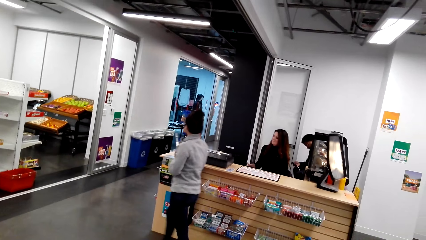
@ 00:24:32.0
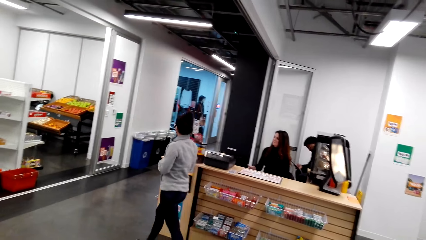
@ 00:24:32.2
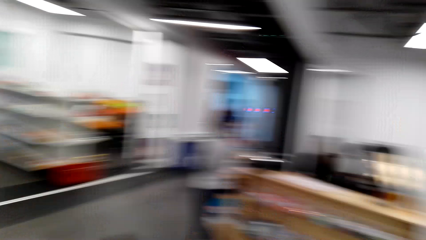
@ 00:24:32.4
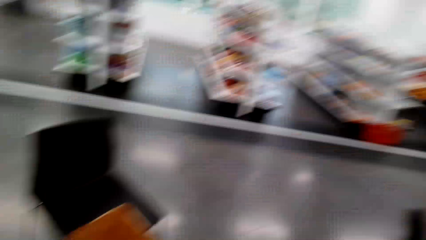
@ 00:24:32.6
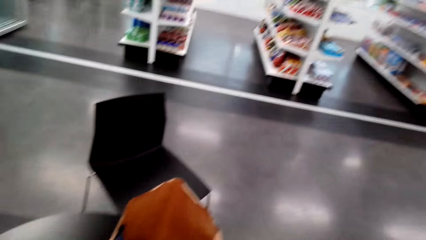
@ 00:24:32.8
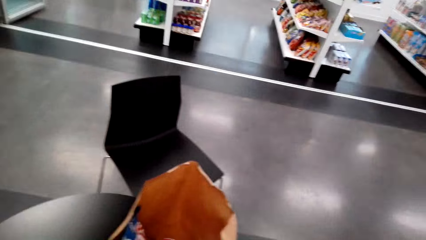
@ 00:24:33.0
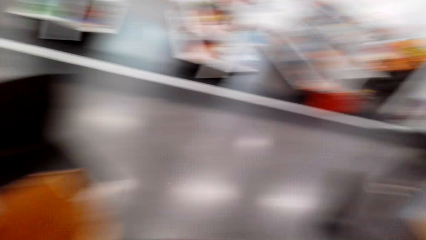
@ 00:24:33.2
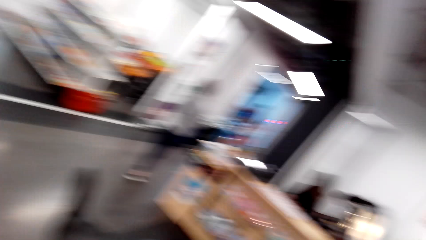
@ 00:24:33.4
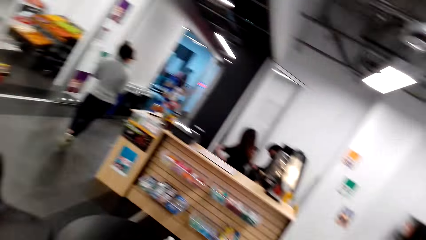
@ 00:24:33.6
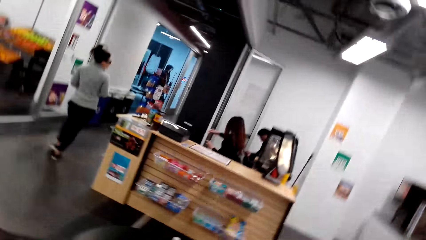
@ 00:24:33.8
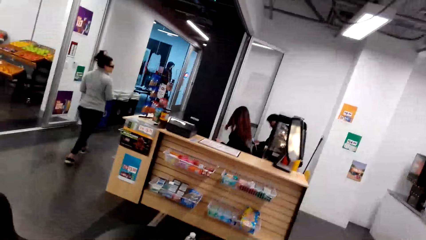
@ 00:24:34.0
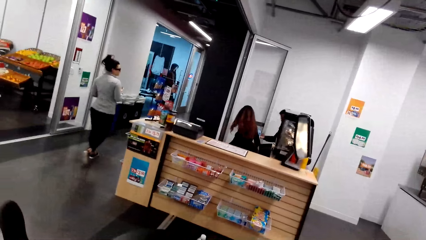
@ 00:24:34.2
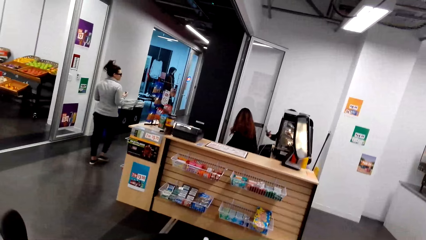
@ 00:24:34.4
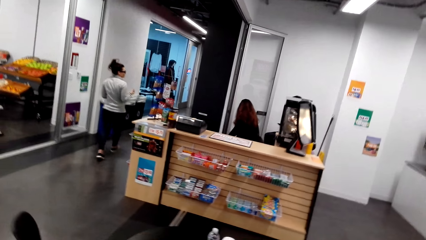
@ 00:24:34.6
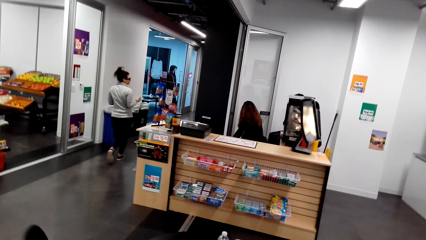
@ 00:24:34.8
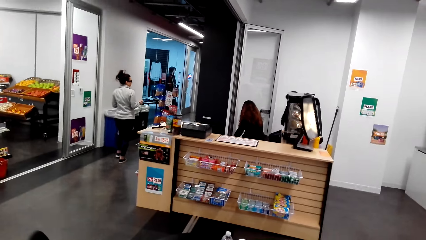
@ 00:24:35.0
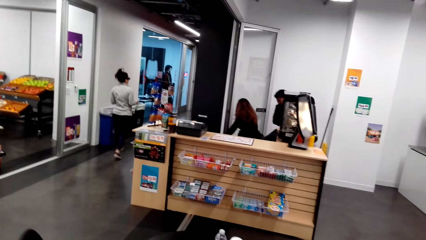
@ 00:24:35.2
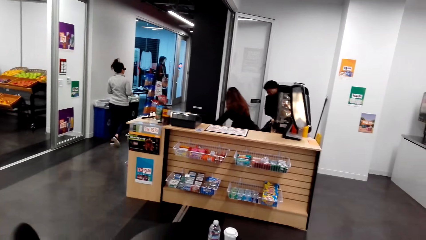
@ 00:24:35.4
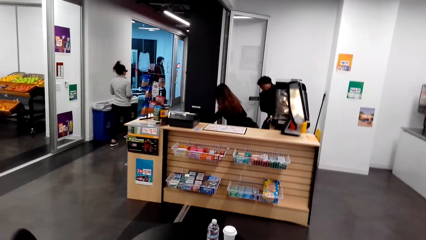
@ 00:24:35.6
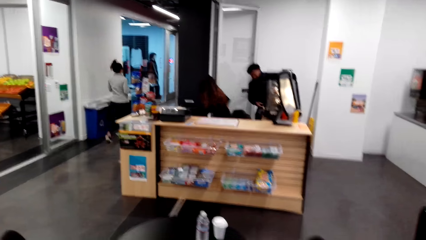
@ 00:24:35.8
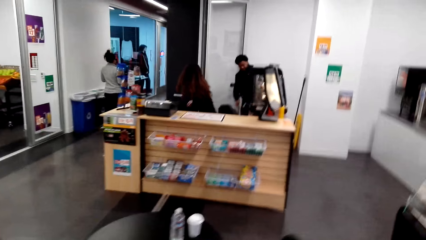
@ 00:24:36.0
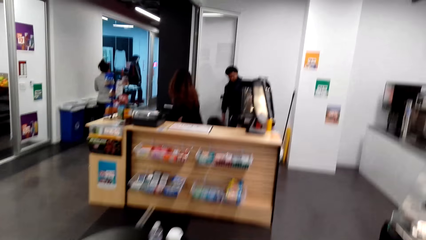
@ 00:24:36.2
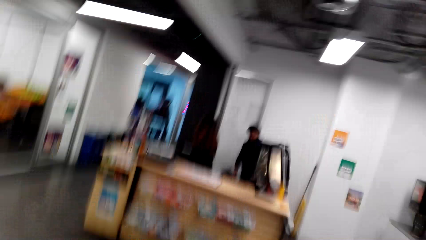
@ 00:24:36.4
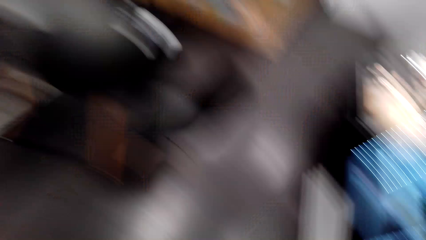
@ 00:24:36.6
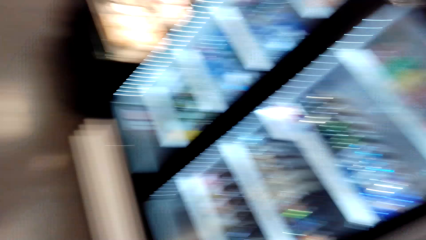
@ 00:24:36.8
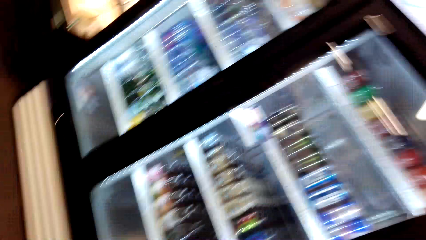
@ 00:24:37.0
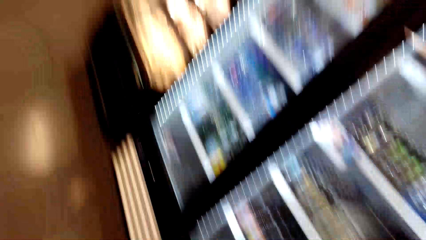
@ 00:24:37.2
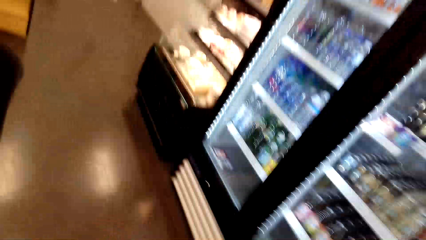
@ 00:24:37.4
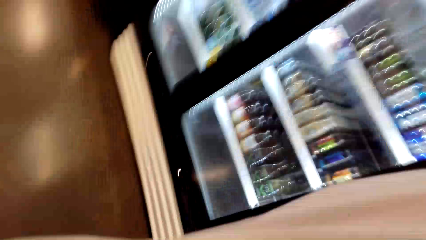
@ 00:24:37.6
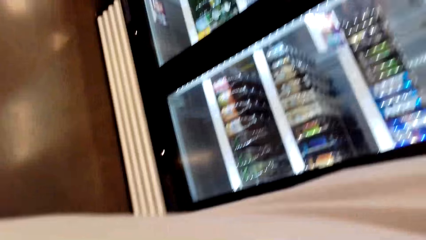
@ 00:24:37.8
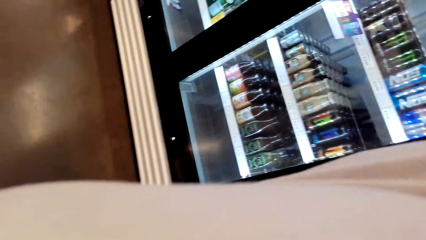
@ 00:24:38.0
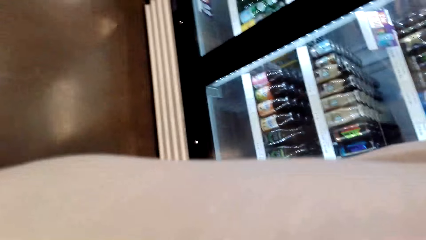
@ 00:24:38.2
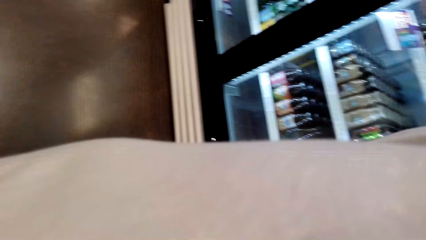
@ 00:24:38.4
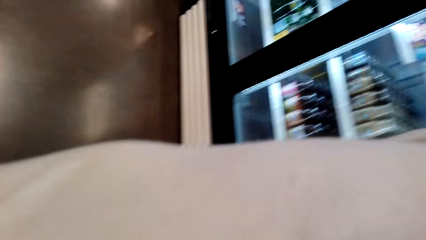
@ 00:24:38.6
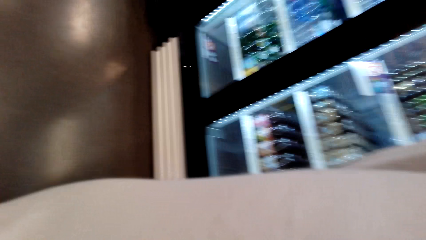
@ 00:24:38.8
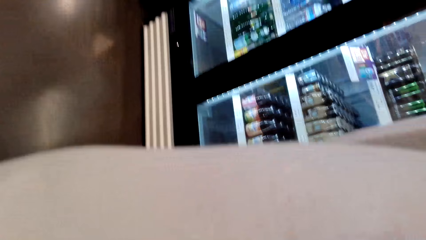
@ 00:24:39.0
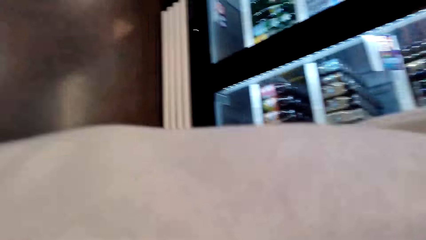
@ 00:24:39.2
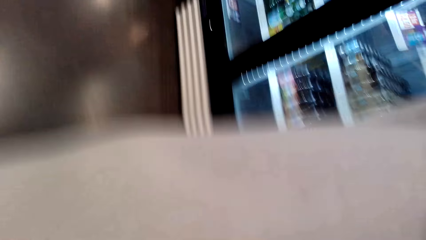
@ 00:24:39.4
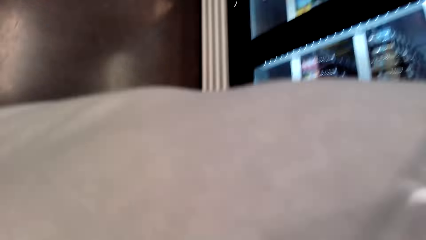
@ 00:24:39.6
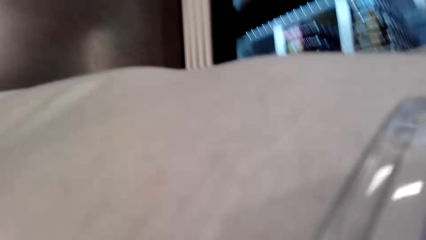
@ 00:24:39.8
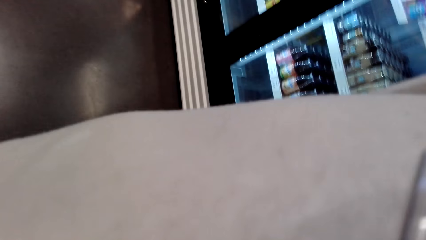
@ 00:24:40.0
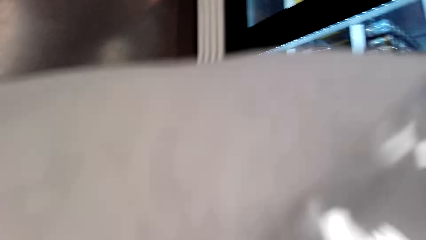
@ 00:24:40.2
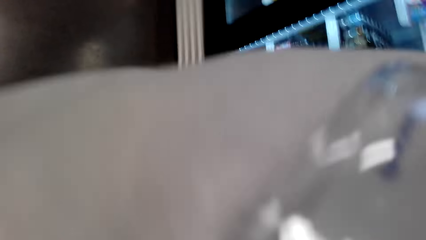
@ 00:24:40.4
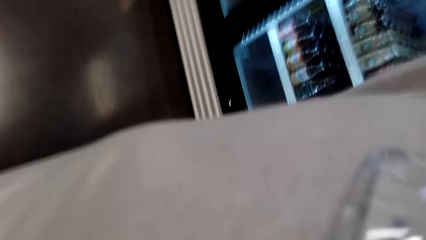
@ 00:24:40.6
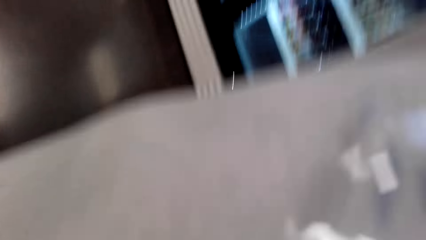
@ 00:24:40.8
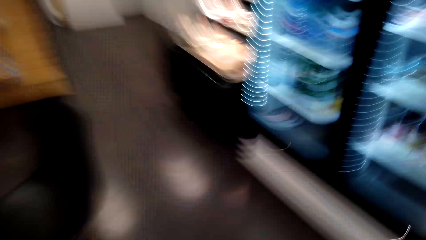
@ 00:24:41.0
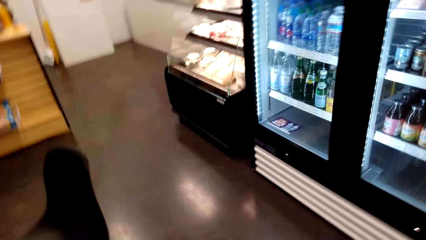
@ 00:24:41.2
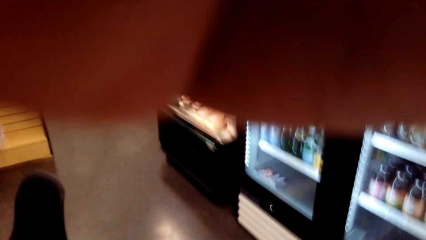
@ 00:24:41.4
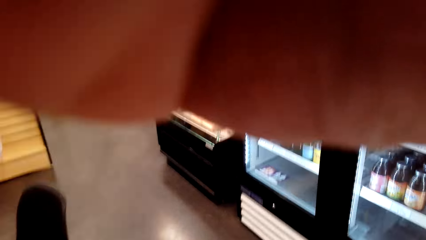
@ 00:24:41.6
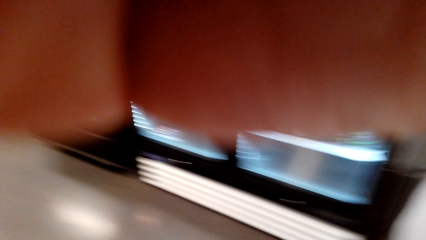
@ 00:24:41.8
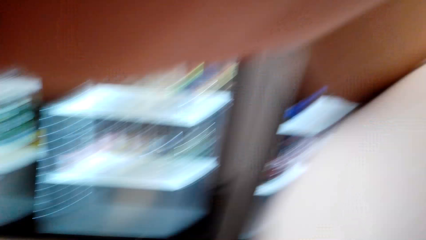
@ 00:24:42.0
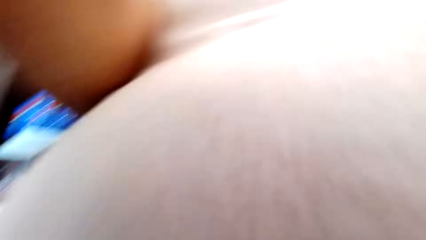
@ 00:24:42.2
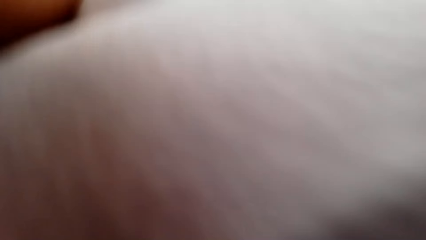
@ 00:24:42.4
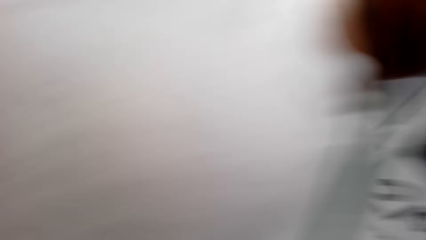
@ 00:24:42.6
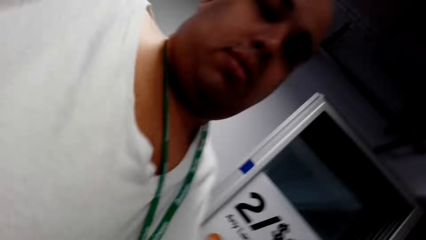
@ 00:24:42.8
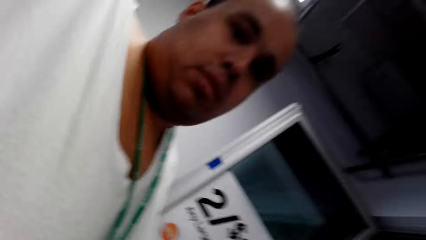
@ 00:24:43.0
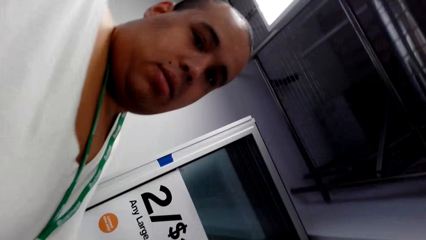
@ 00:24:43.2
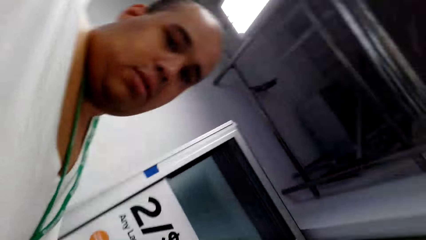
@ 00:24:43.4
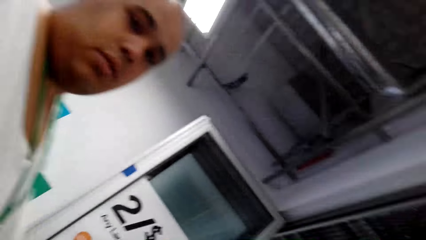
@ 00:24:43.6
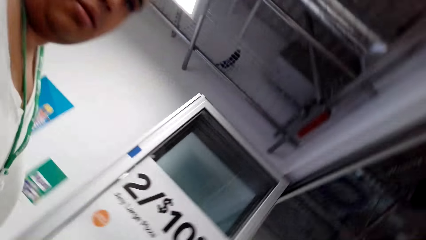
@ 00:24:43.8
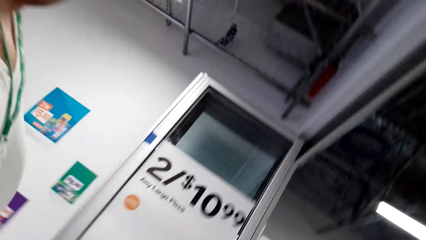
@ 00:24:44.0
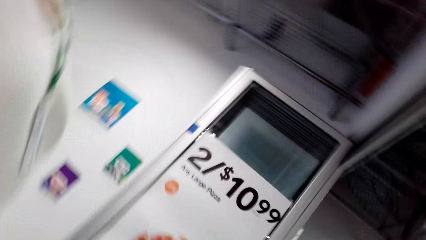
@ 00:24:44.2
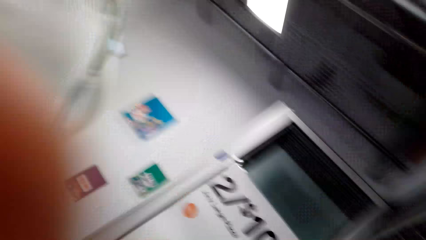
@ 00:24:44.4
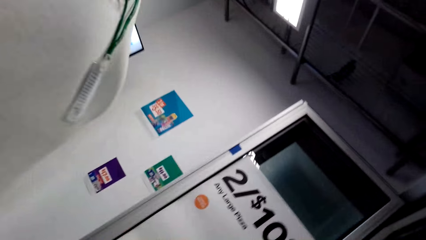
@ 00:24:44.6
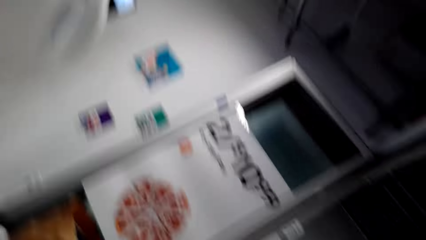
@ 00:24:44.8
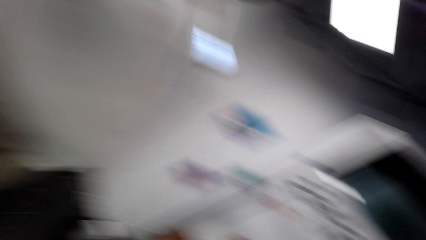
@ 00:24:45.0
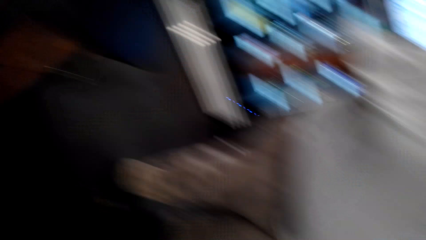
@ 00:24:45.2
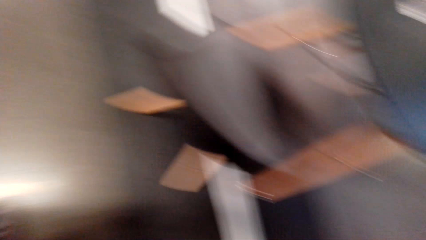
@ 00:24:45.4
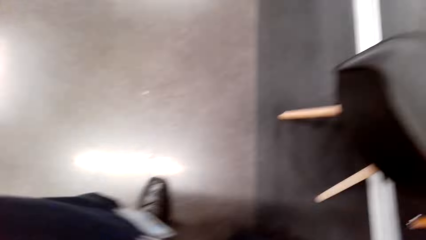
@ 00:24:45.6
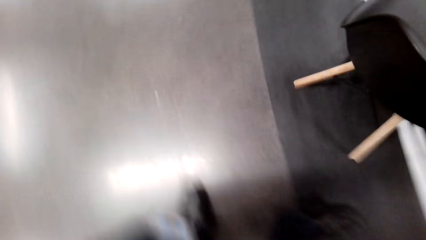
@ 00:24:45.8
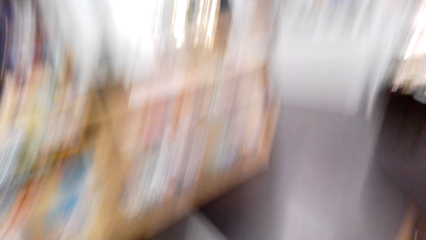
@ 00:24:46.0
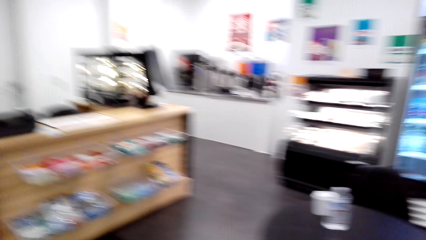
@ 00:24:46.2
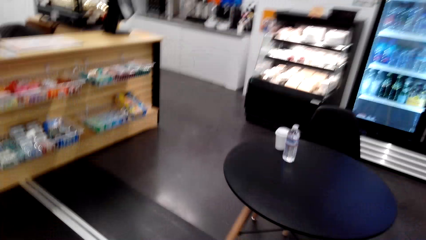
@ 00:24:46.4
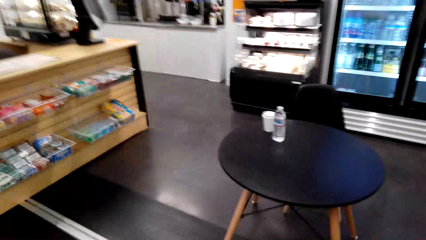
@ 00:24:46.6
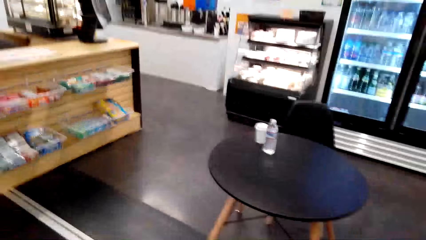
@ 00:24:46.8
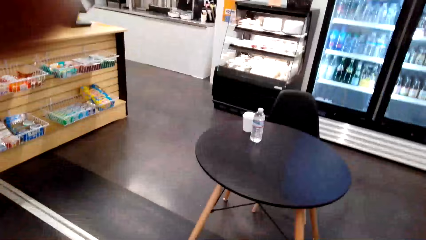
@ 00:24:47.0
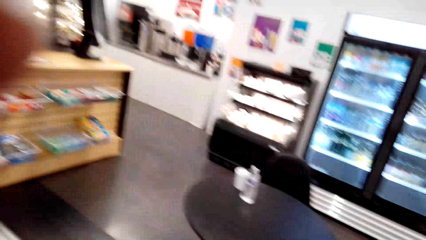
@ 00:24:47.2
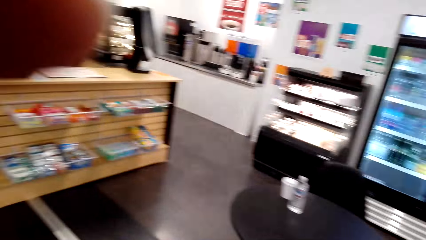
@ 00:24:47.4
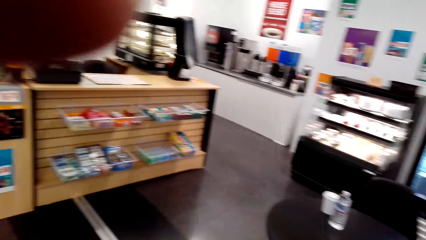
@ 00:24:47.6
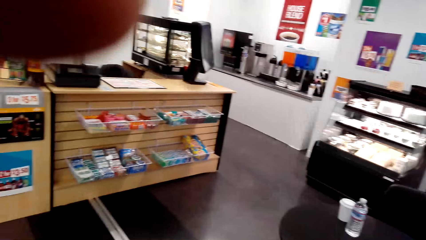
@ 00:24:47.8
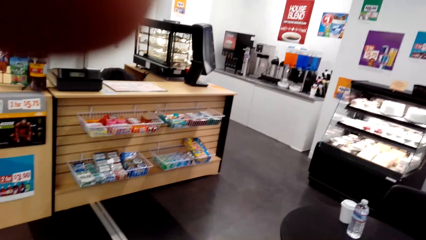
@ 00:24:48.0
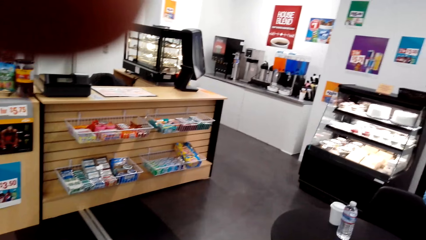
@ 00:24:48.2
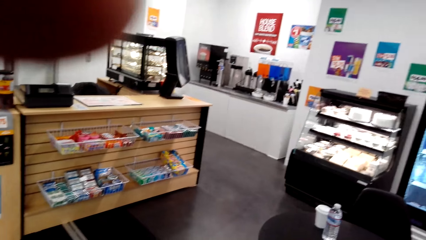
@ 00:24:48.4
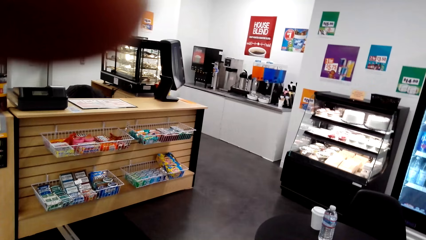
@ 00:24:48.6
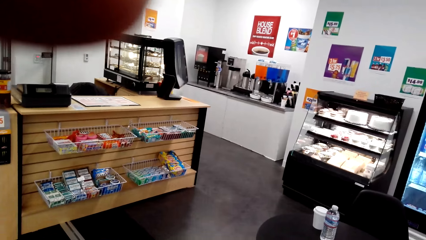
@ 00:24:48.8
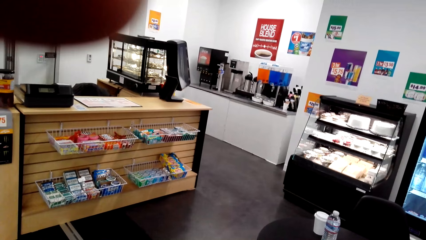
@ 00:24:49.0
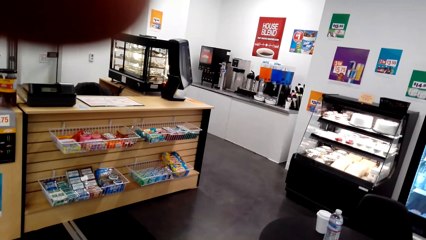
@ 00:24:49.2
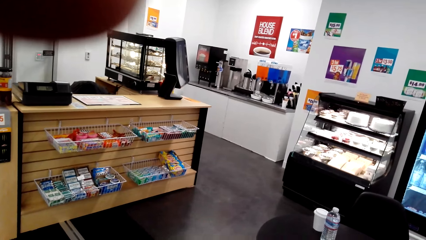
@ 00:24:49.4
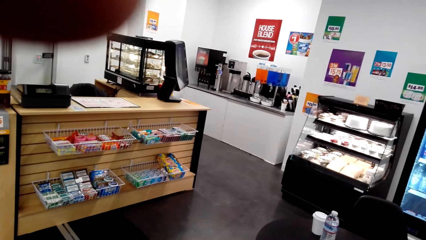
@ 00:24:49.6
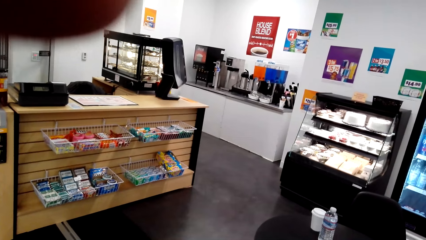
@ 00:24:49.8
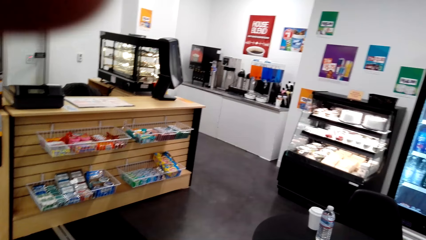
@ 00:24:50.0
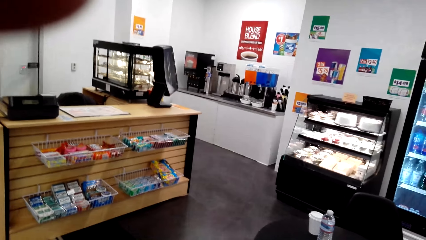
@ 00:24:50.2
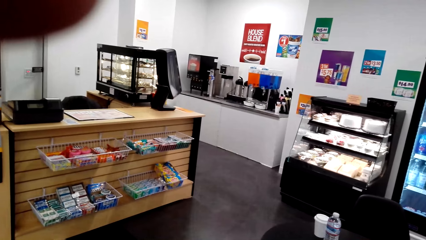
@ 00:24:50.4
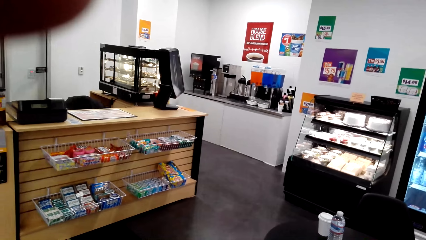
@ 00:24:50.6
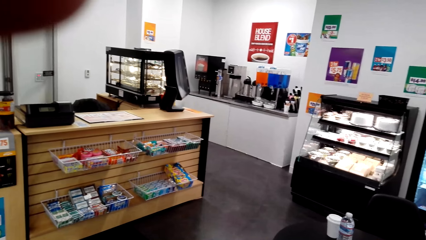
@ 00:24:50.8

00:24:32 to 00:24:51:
A woman walks around. She walks around again. Another woman turns around and stands up. The camera wearer removes the camera from their head. They adjust the head camera. They fix the camera on their head. A man looks at the camera wearer. The camera wearer looks around.
